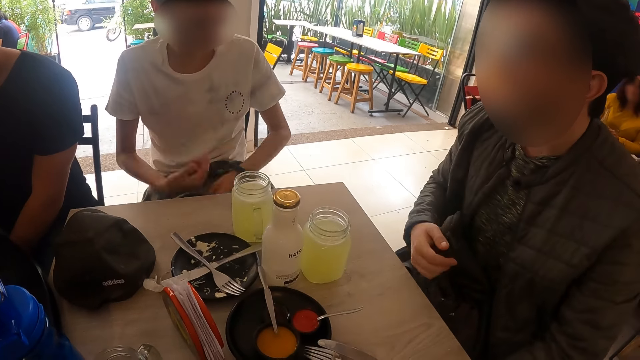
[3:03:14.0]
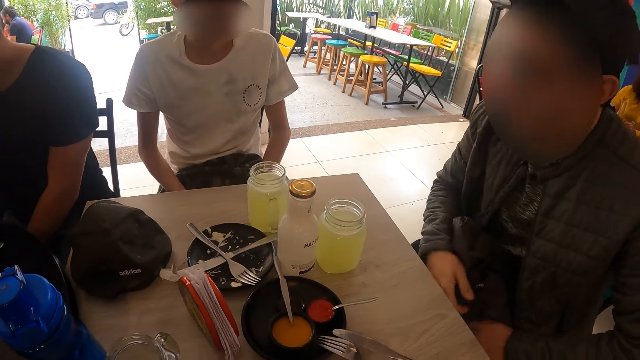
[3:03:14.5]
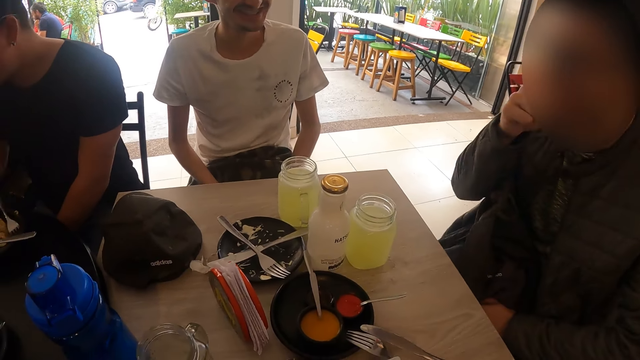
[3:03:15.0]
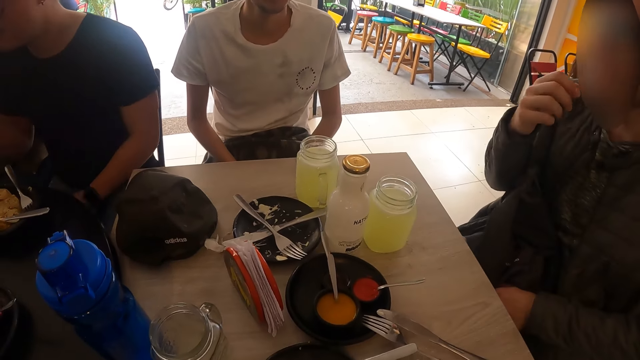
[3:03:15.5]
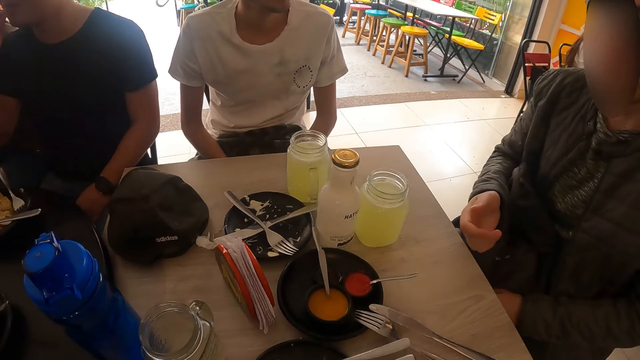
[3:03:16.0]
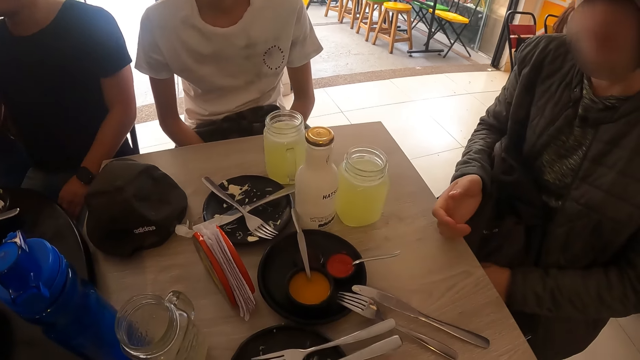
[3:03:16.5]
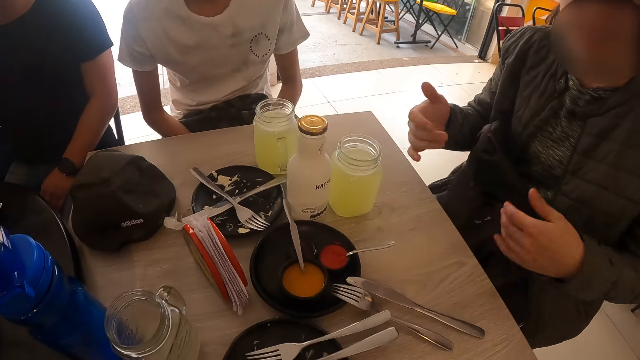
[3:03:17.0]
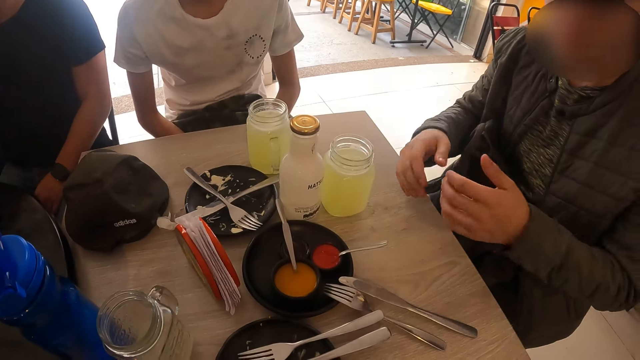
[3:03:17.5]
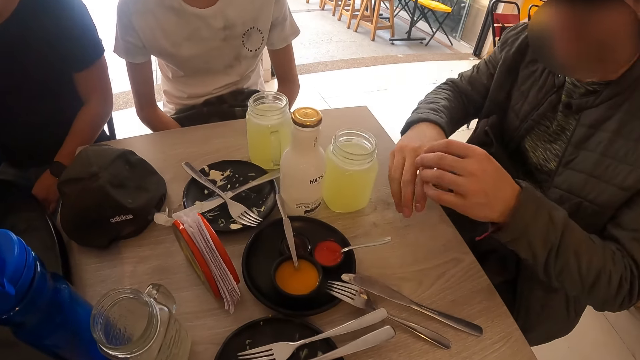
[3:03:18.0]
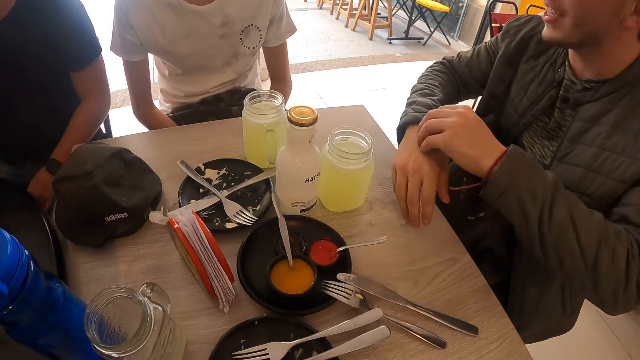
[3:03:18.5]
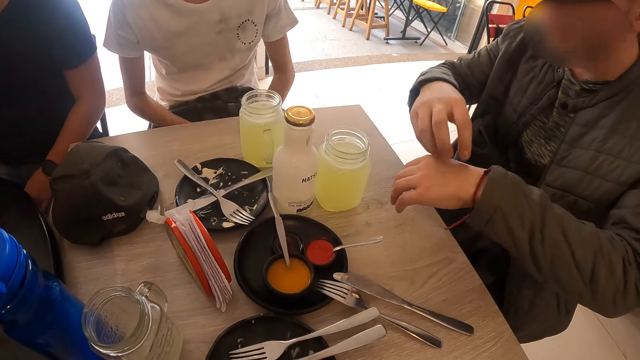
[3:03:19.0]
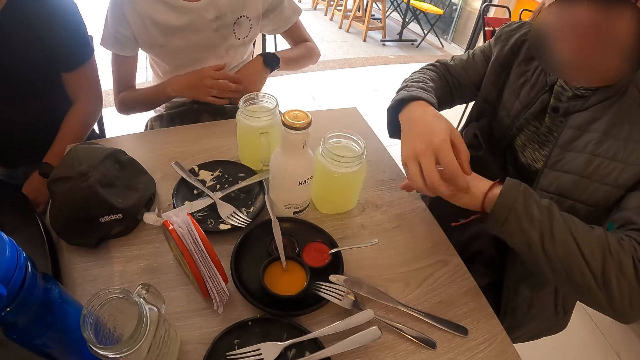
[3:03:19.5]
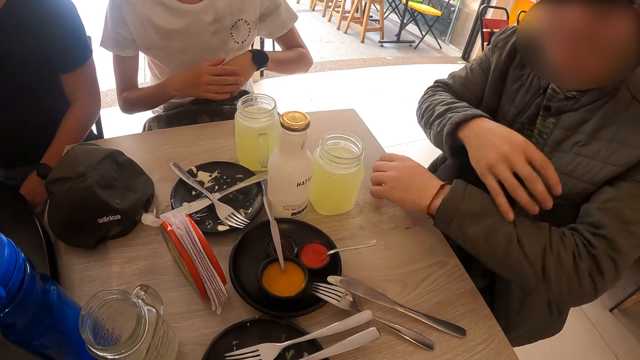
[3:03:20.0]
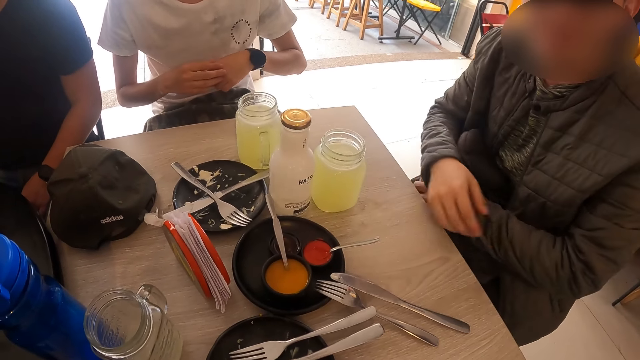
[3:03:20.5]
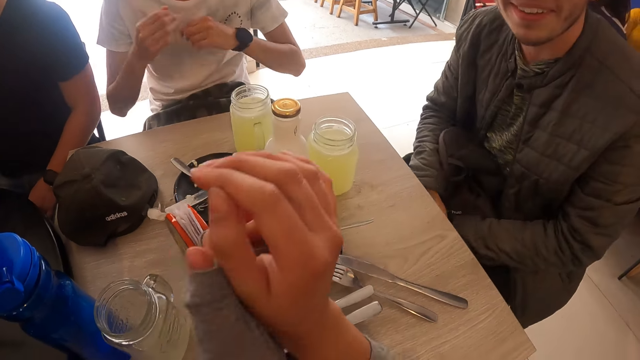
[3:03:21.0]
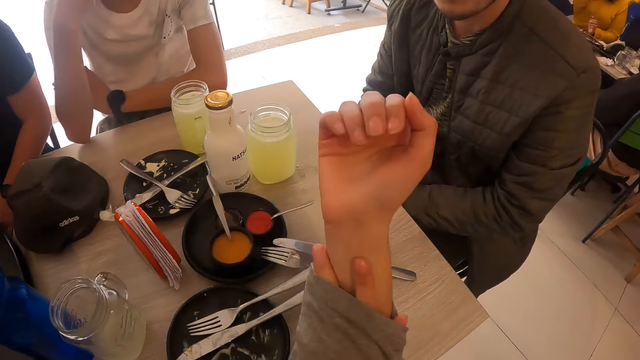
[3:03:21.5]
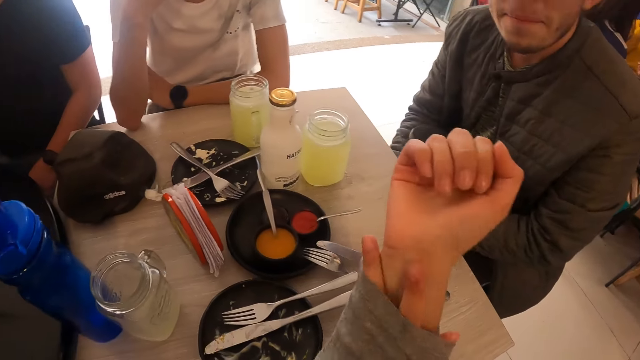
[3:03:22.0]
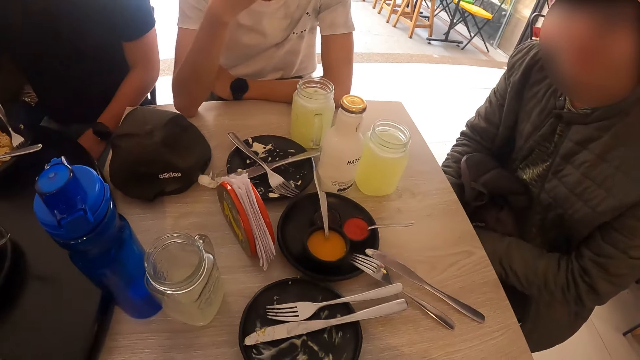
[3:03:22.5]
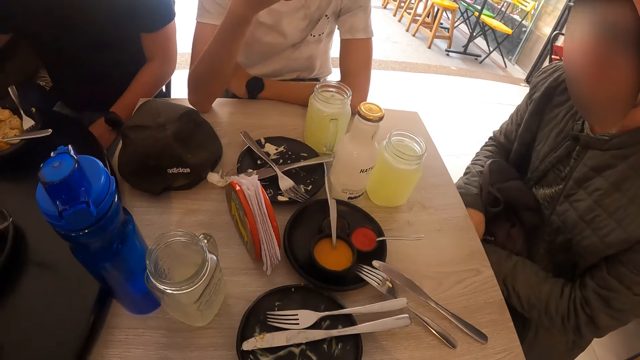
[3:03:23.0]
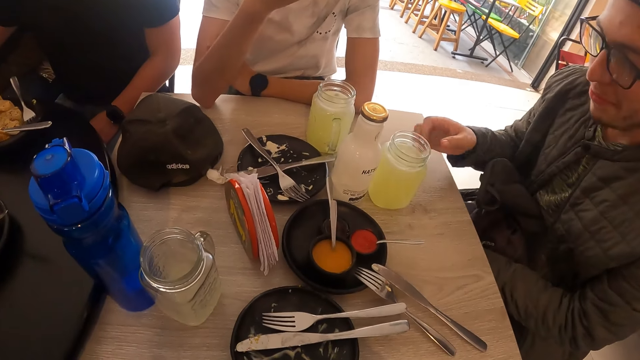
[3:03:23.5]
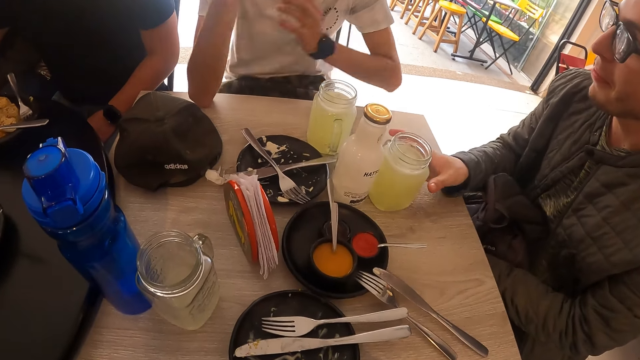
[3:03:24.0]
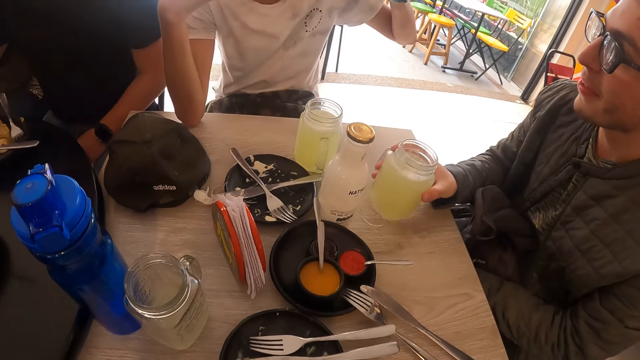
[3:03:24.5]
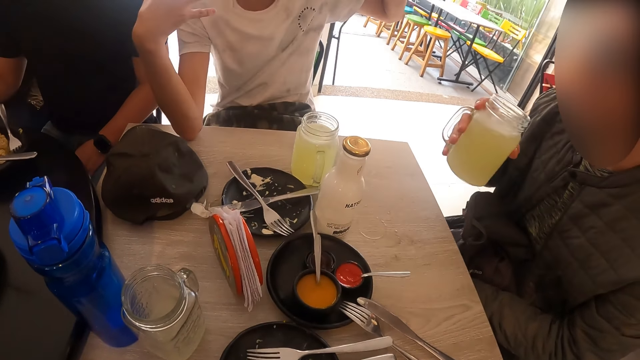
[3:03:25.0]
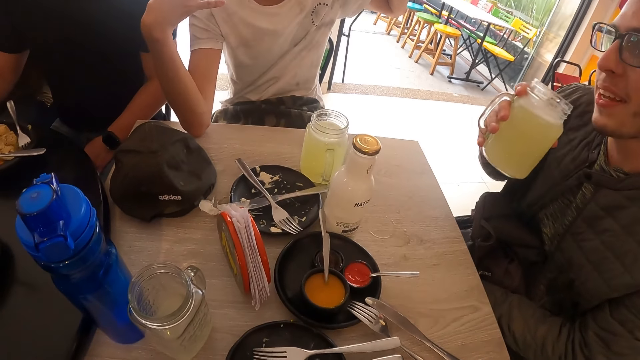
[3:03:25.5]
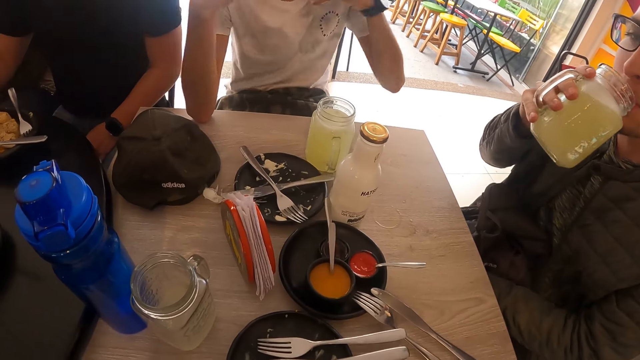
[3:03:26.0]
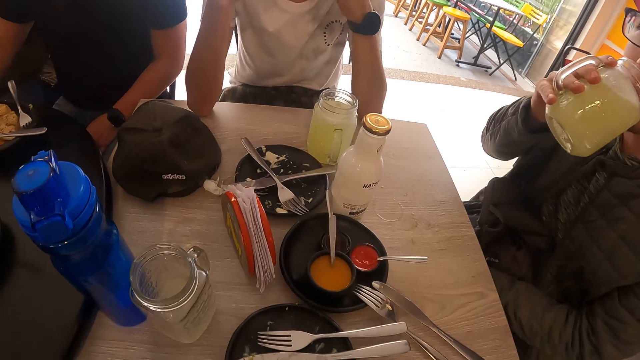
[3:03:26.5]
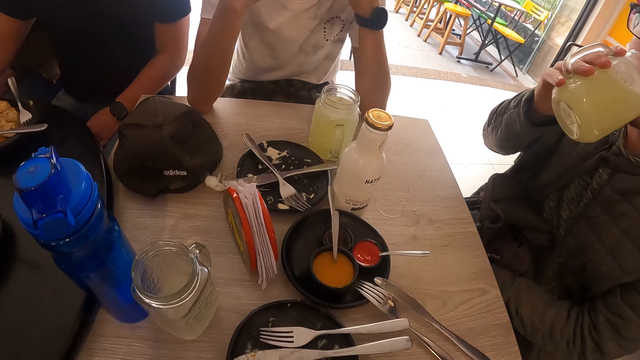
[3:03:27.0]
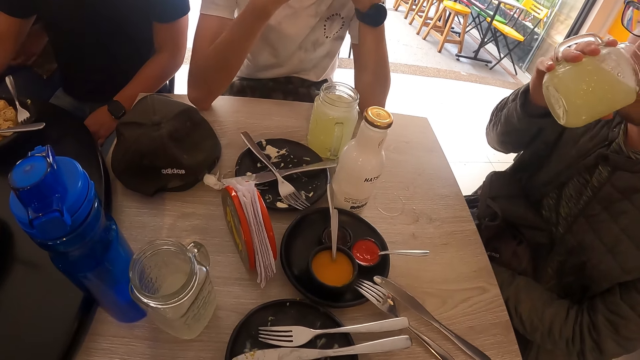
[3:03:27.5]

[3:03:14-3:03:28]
A man interacts with the camera wearer. The camera wearer rubs her right hand with her left hand. The man picks a glass from the table with his right hand. Another man moves his hand. The first man drinks juice from the glass in his right hand.

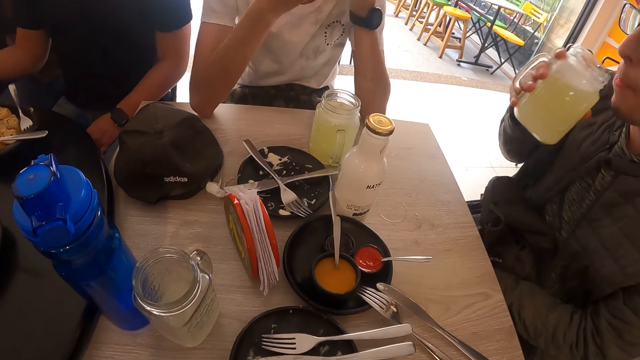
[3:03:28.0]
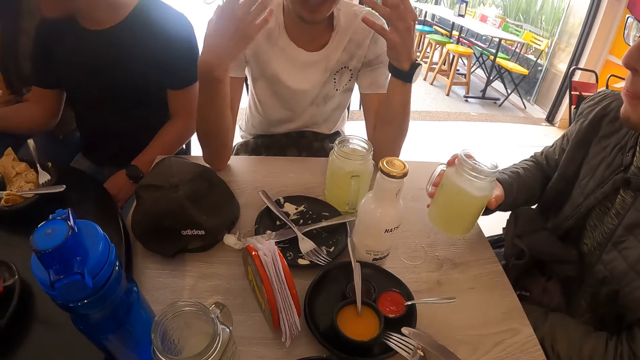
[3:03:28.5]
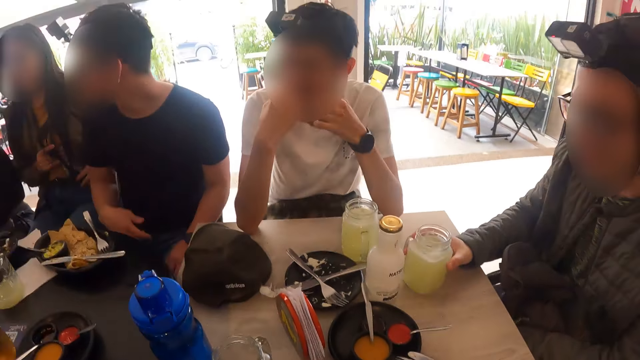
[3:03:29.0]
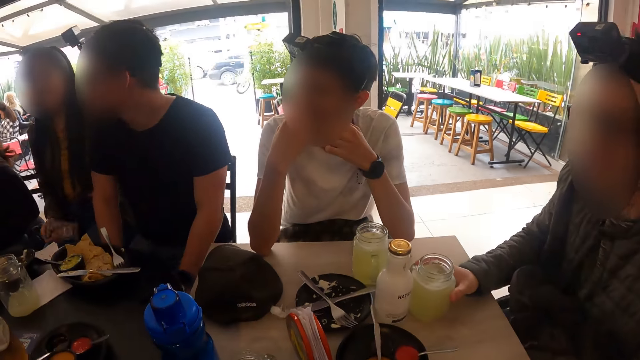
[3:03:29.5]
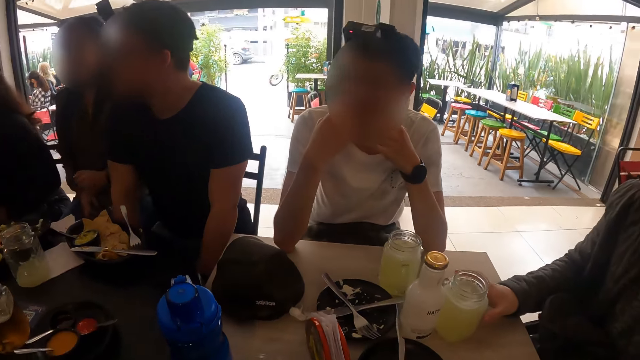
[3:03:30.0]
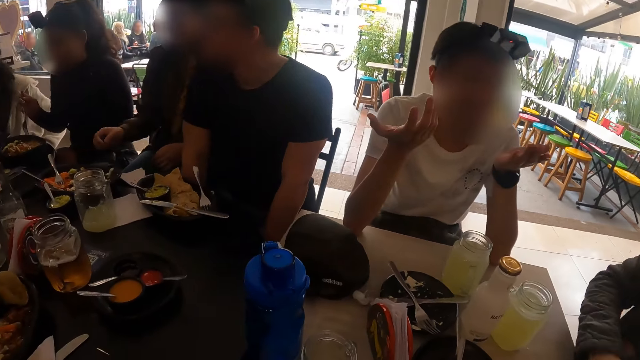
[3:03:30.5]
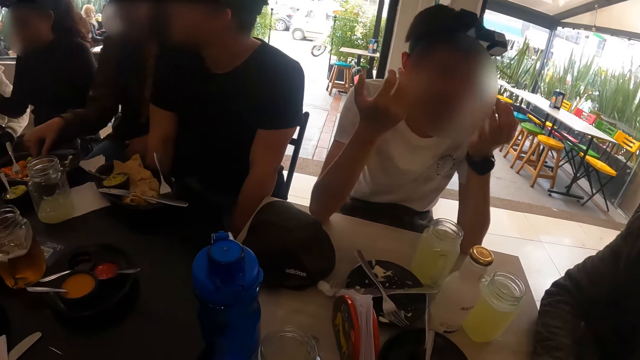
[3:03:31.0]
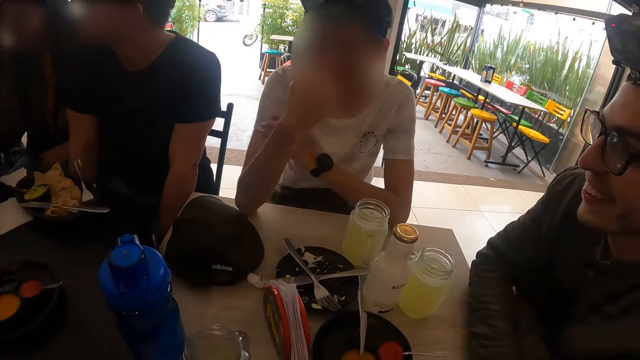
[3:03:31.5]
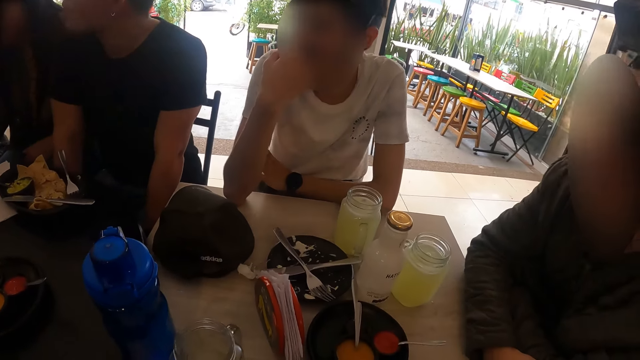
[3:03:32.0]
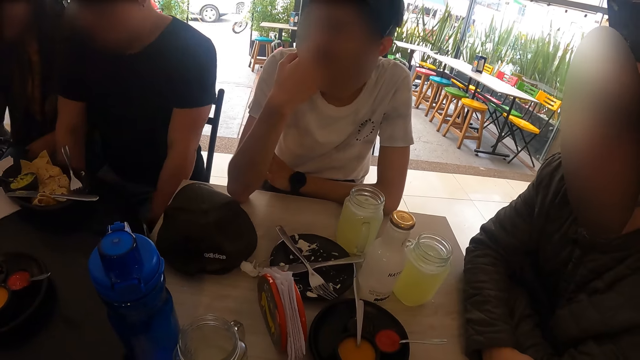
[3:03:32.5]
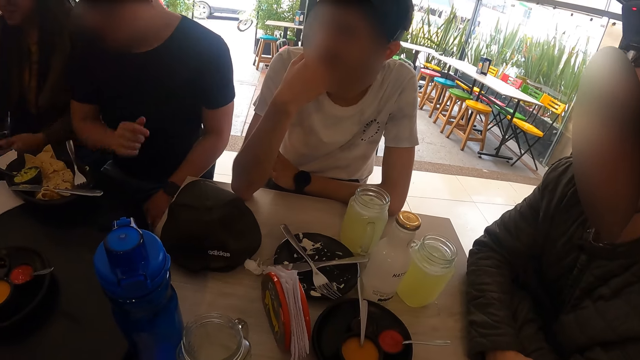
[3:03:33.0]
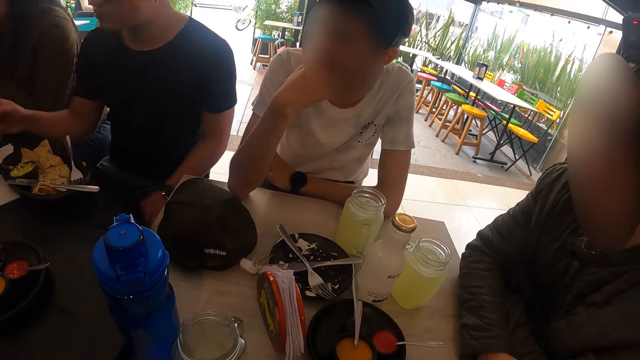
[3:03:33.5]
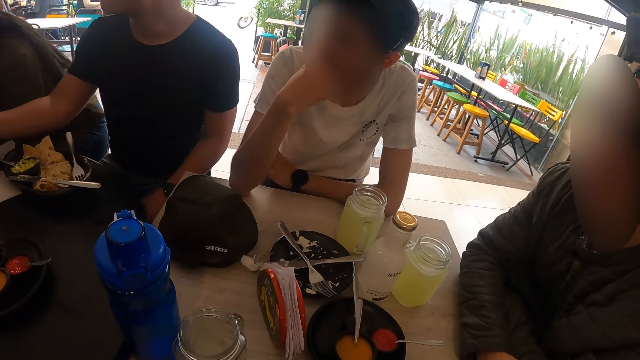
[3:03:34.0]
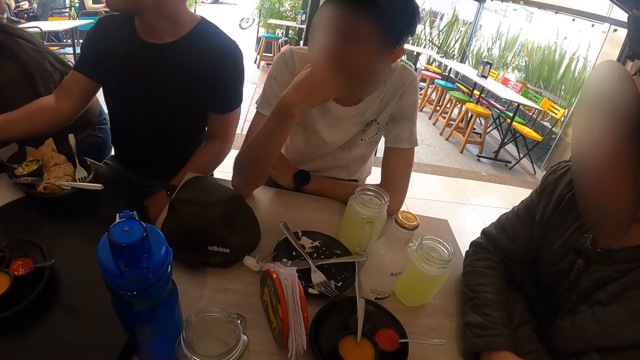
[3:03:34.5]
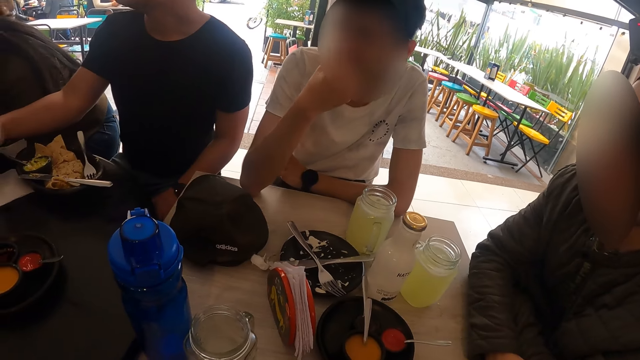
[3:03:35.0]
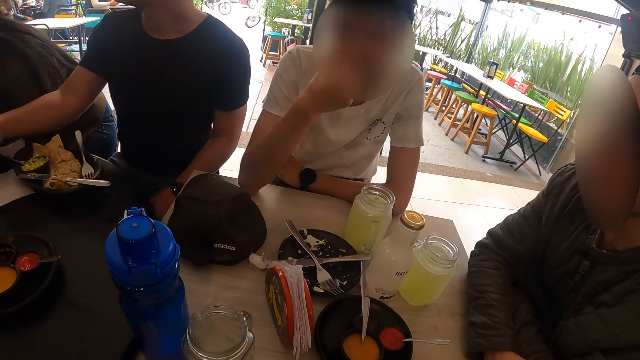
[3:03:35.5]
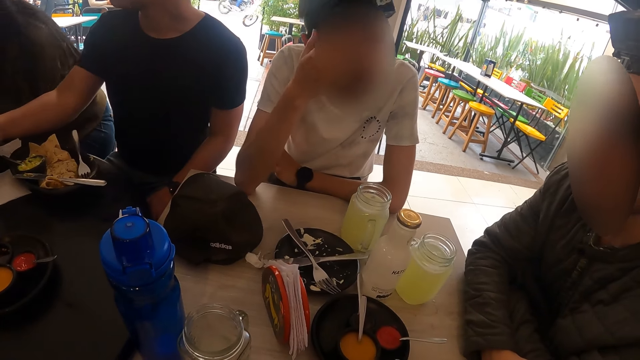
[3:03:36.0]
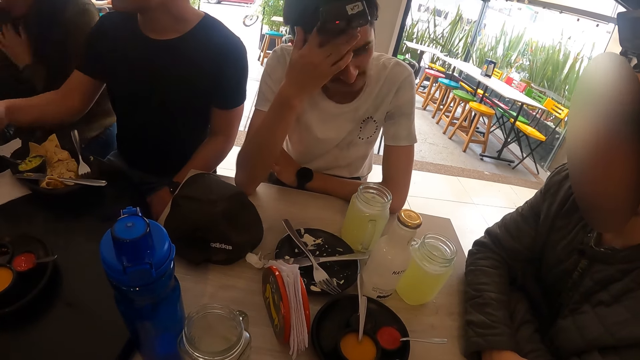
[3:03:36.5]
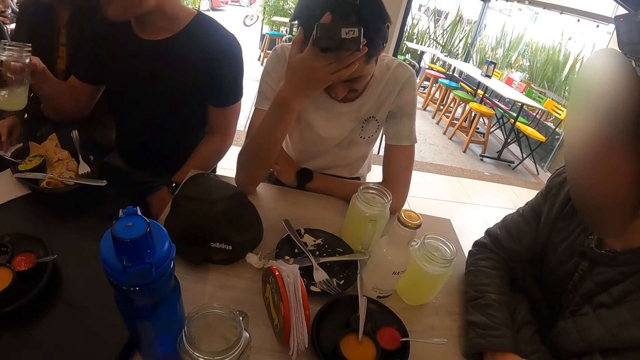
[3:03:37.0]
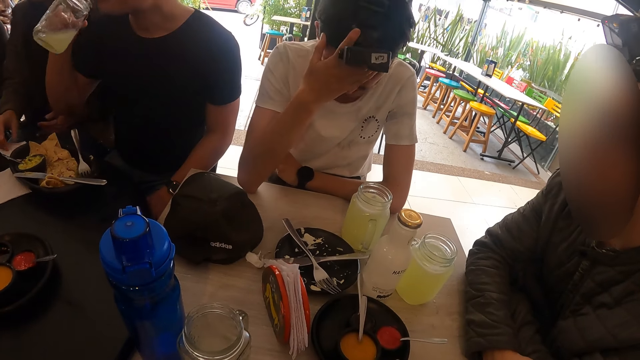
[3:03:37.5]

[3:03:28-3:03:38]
A man drops the glass in his right hand on the table. Another man moves his hand on the table. The first man interacts with the camera wearer. The other man drinks juice with the mason jar.
